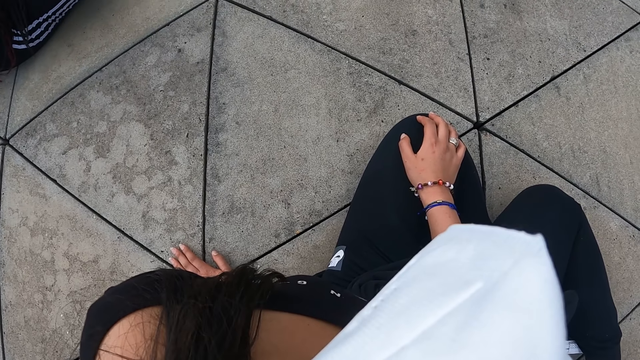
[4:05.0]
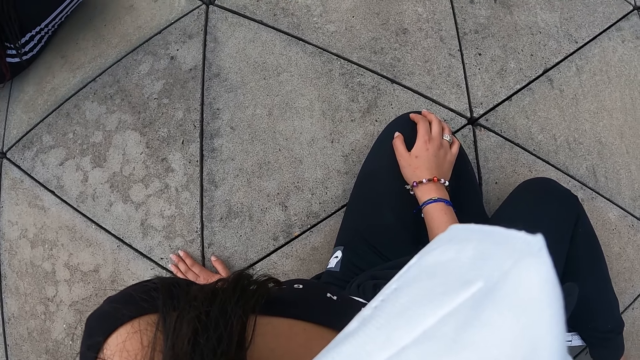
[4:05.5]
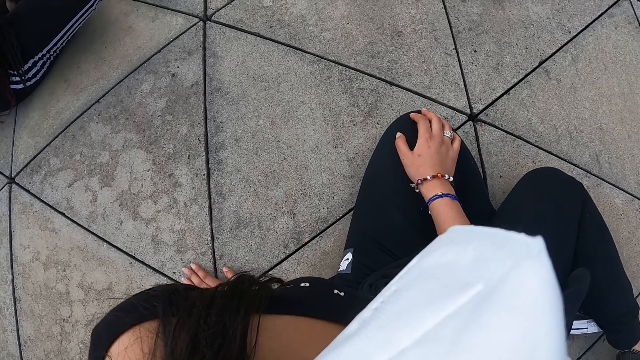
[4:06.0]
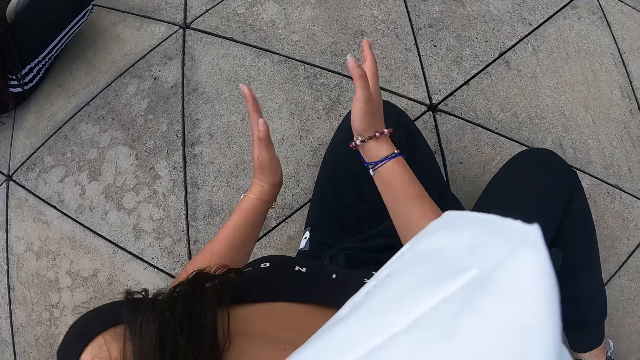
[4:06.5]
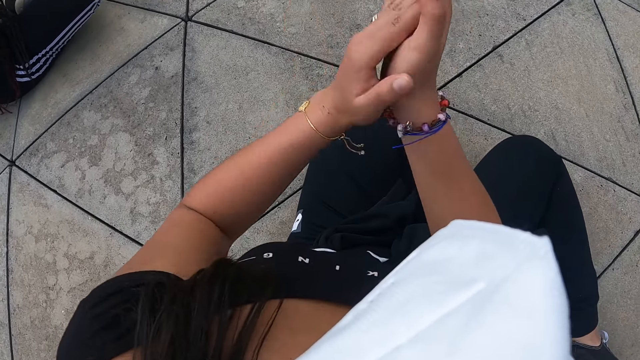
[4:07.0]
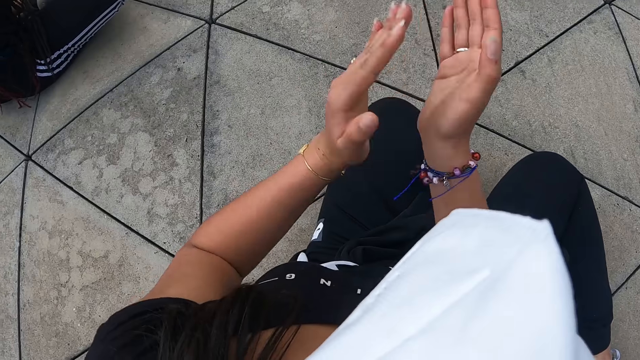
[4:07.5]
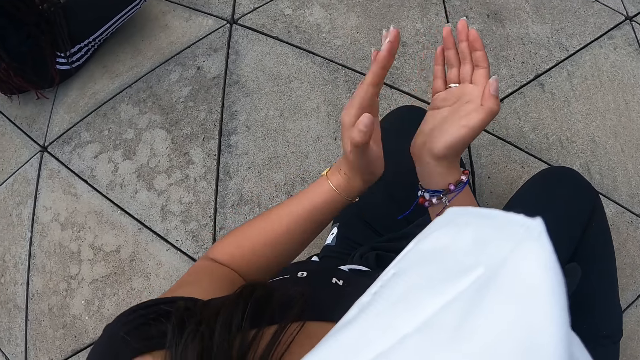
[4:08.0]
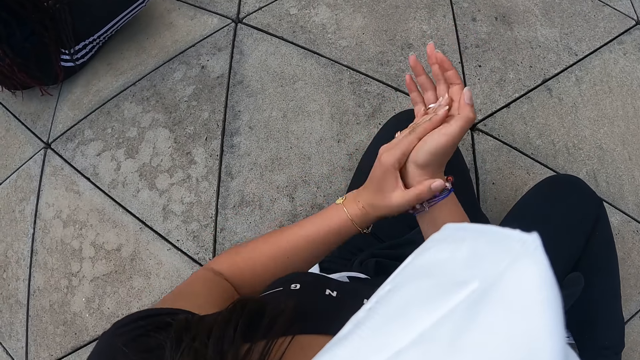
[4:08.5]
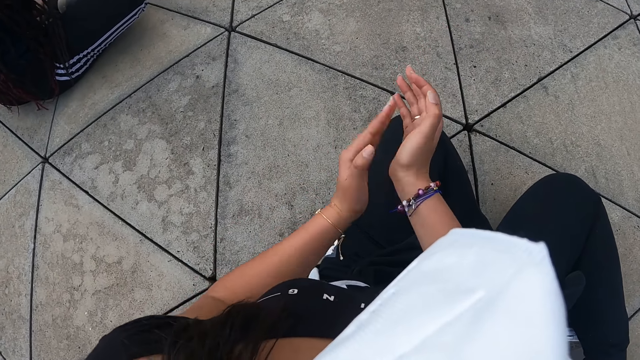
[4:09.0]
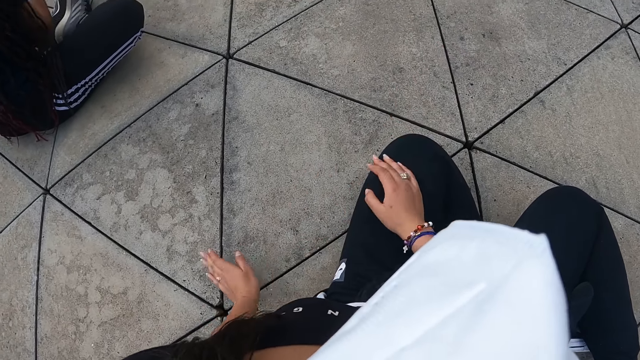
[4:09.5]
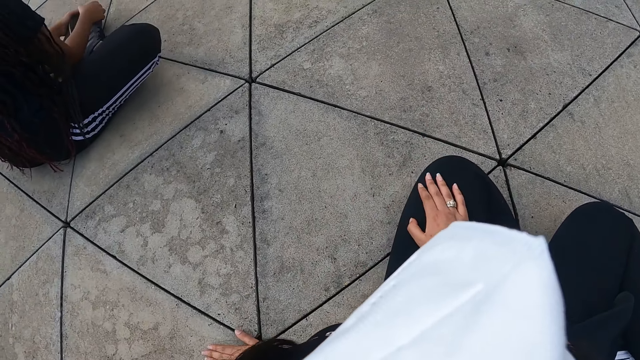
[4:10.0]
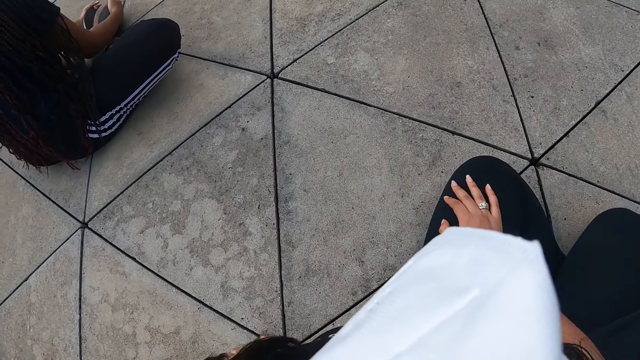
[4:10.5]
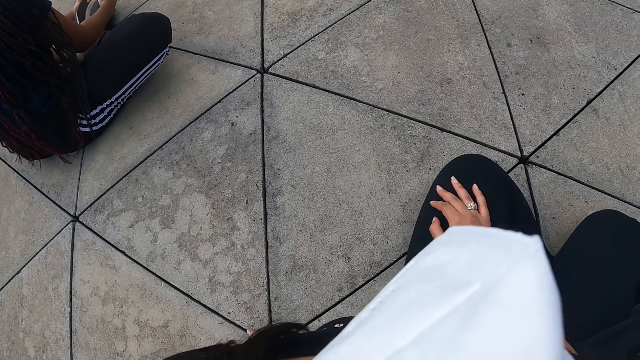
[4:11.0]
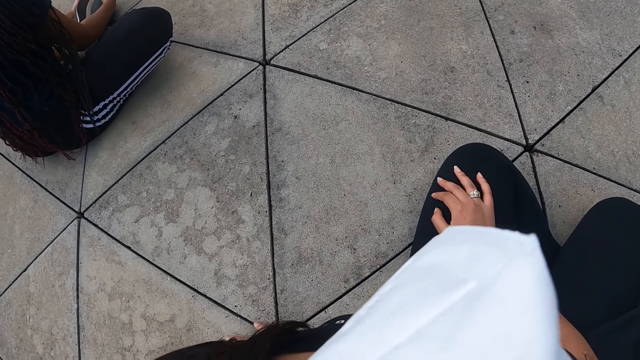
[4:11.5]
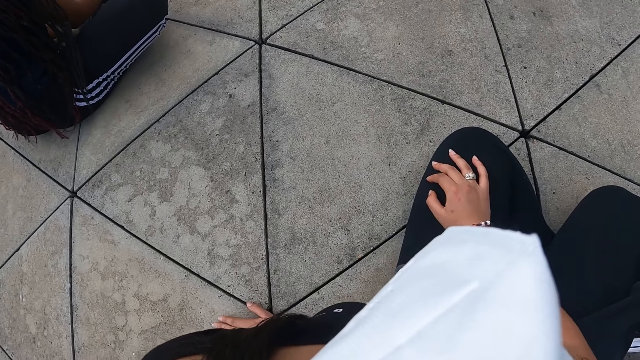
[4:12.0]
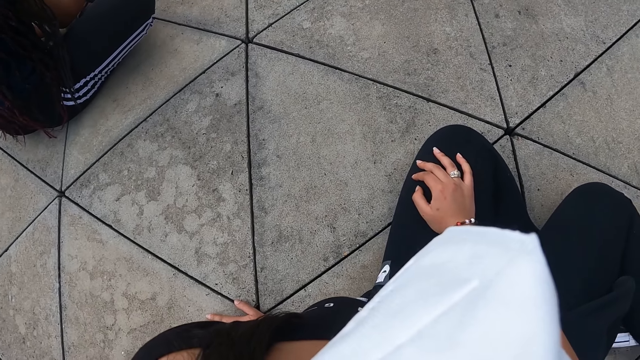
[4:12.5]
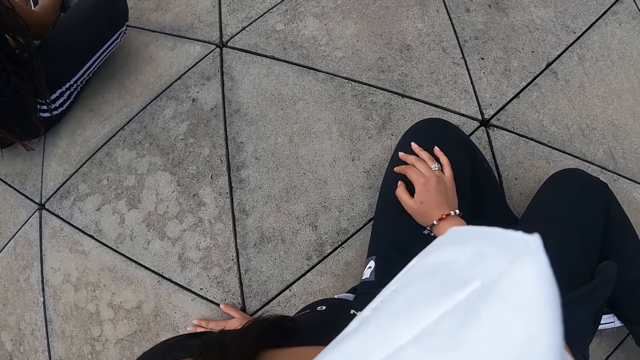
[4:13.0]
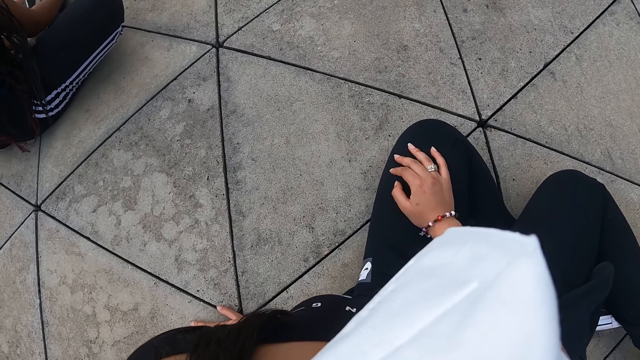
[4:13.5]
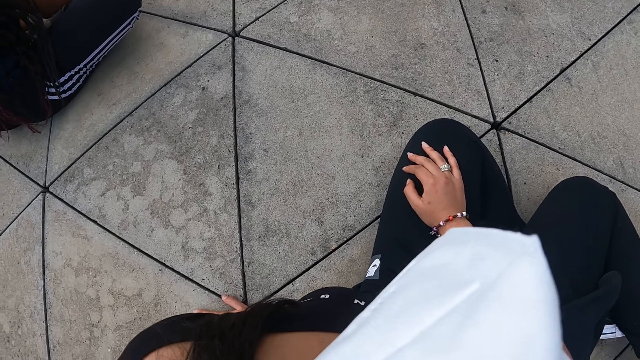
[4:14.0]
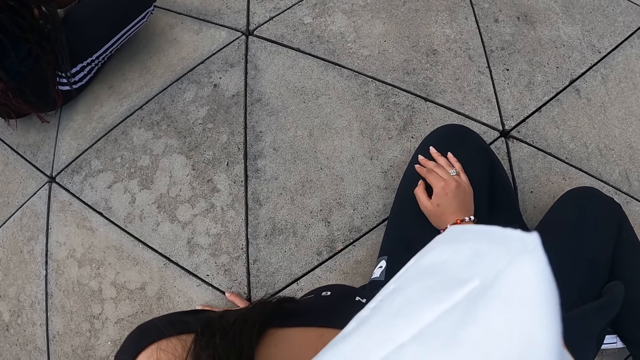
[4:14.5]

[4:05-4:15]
The camera wearer claps both hands. She leans on the ground with her left hand and drops her right hand on her left leg. She touches the ground.

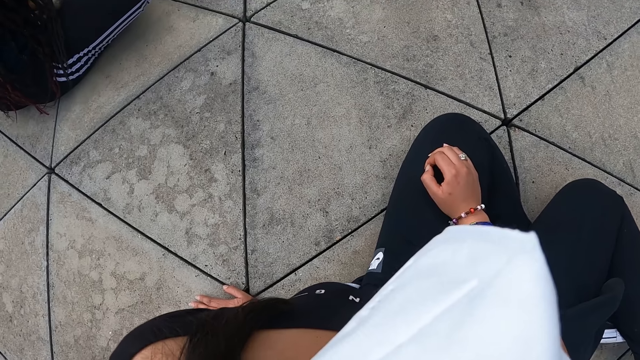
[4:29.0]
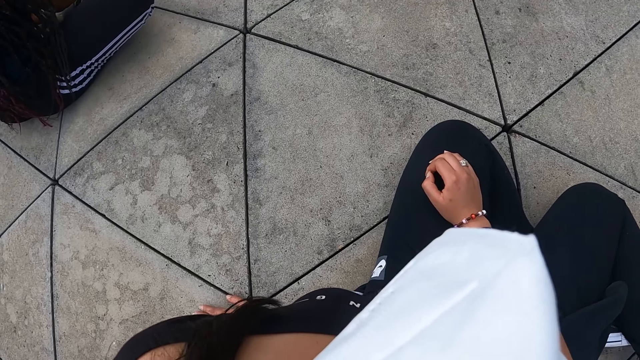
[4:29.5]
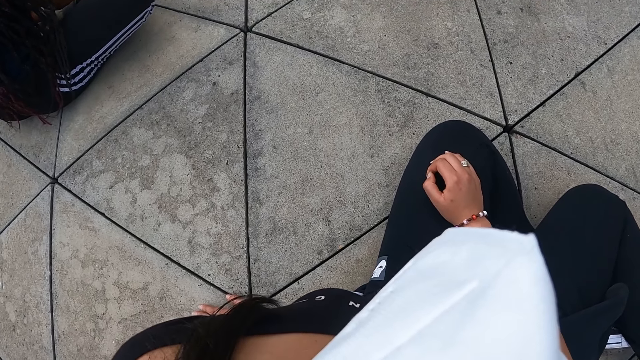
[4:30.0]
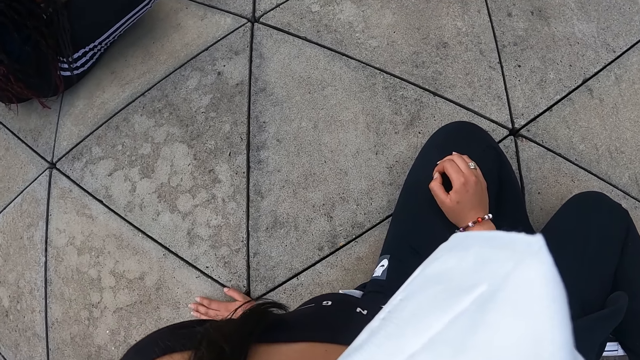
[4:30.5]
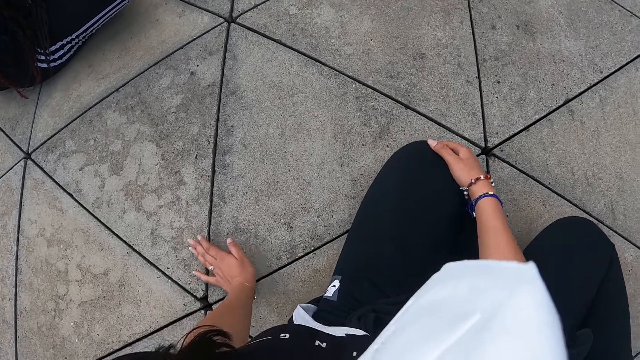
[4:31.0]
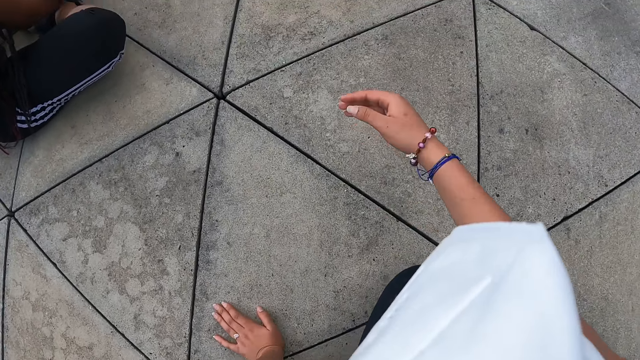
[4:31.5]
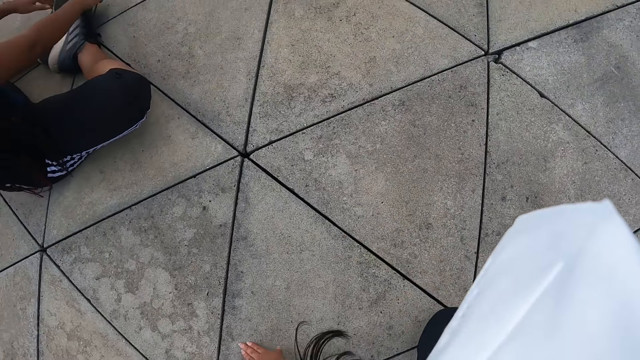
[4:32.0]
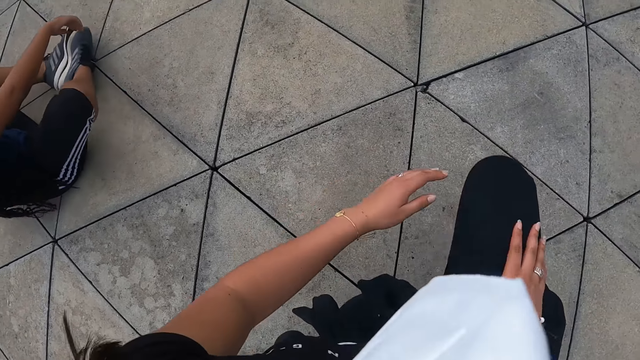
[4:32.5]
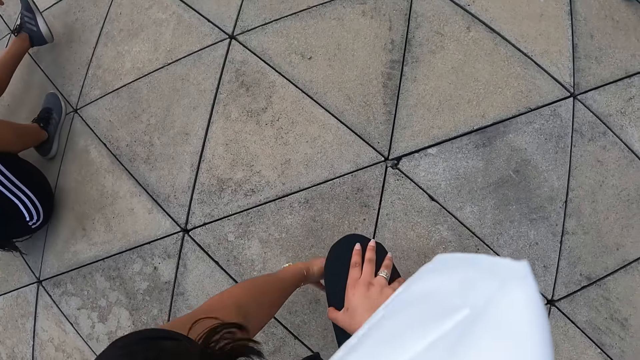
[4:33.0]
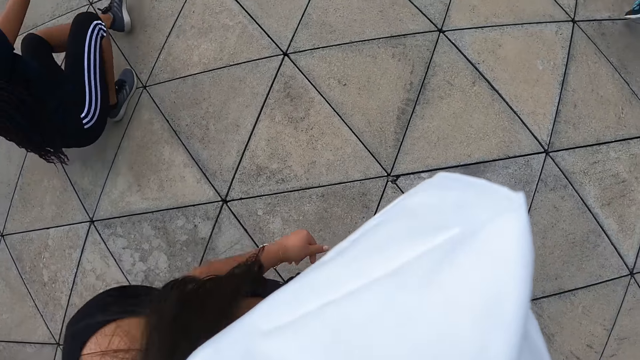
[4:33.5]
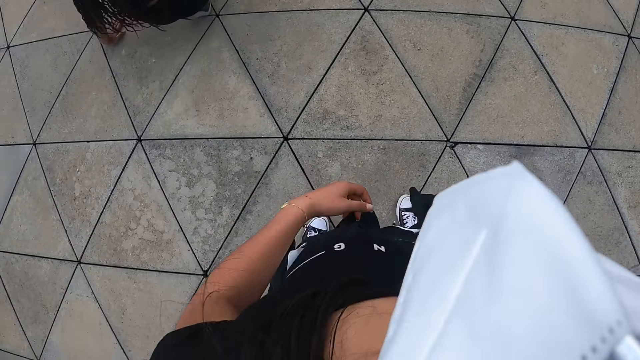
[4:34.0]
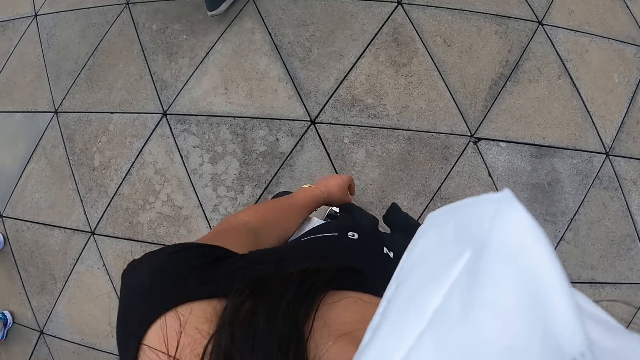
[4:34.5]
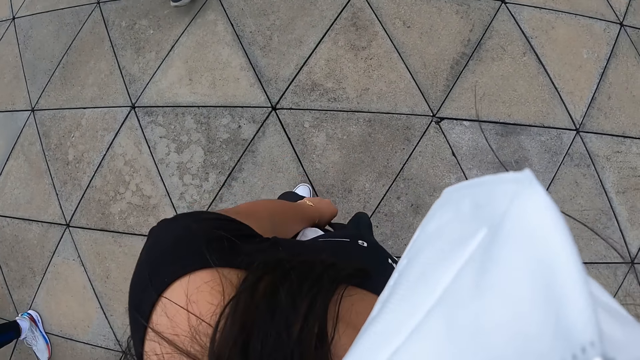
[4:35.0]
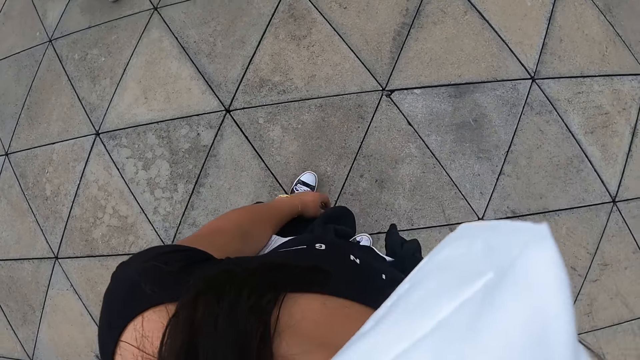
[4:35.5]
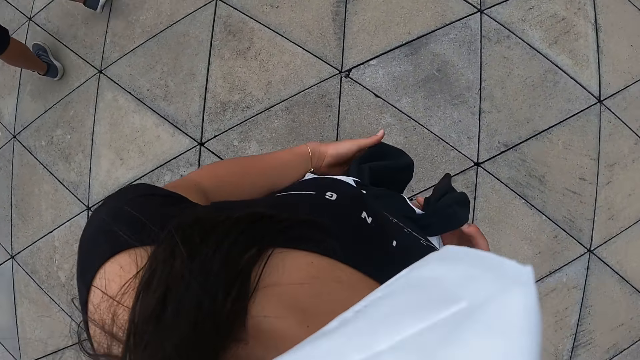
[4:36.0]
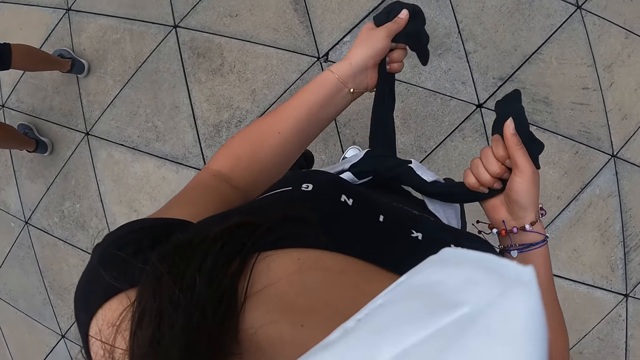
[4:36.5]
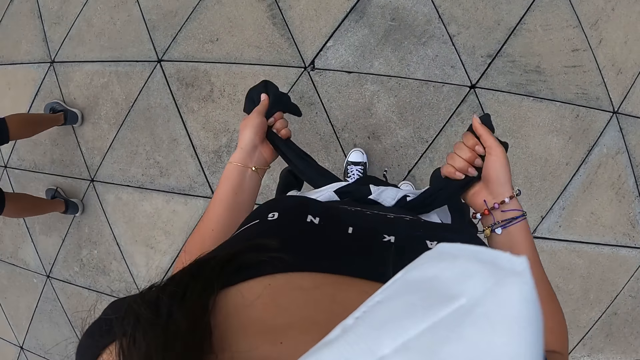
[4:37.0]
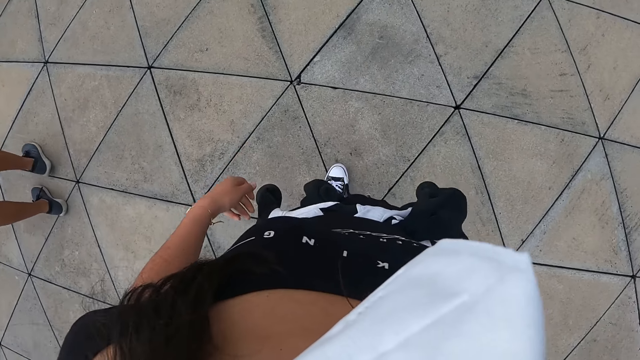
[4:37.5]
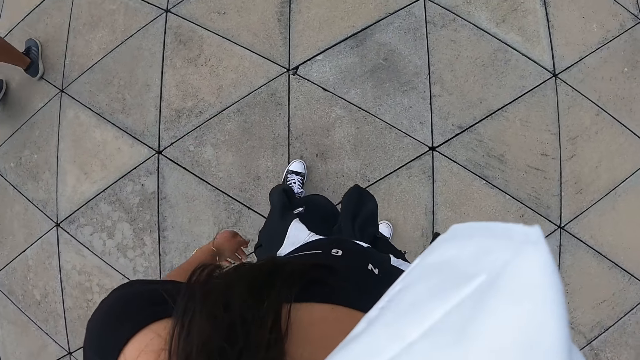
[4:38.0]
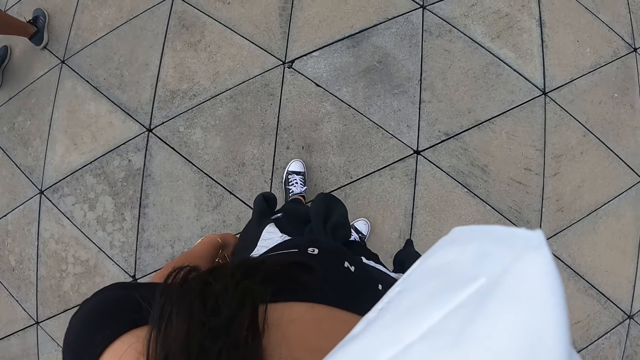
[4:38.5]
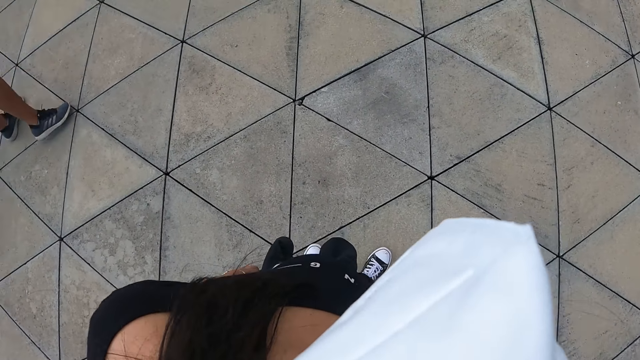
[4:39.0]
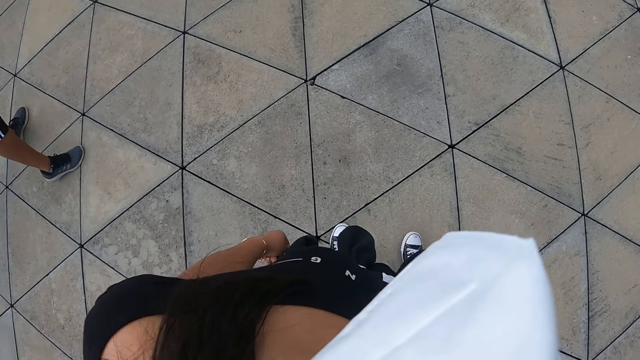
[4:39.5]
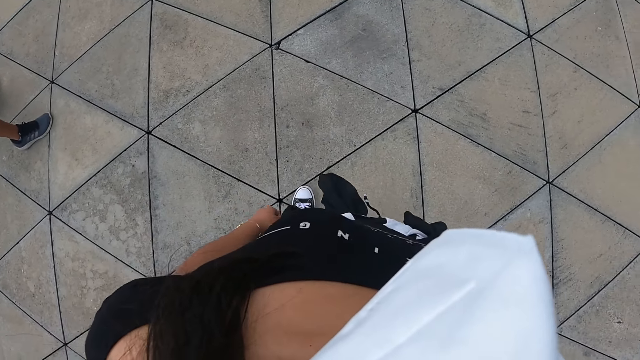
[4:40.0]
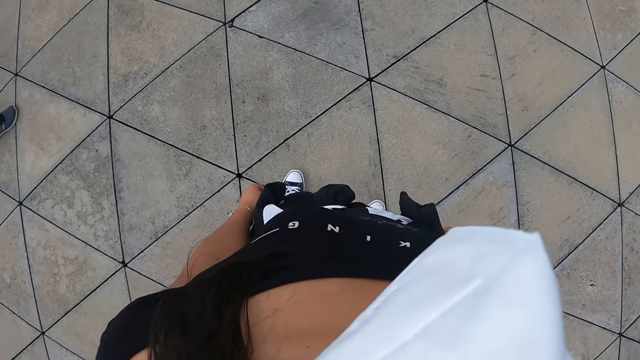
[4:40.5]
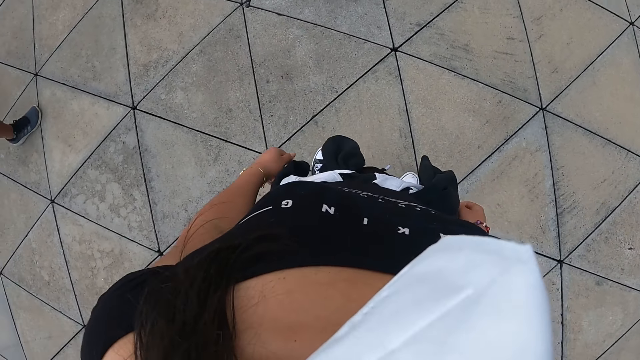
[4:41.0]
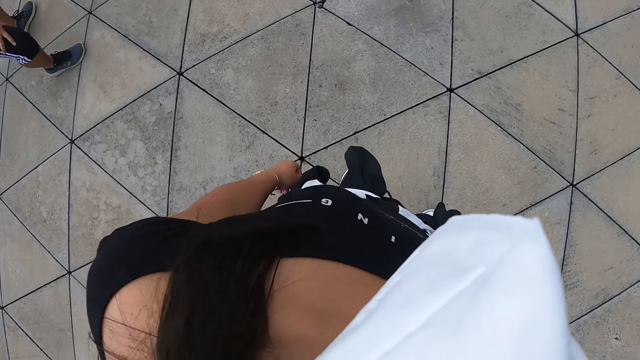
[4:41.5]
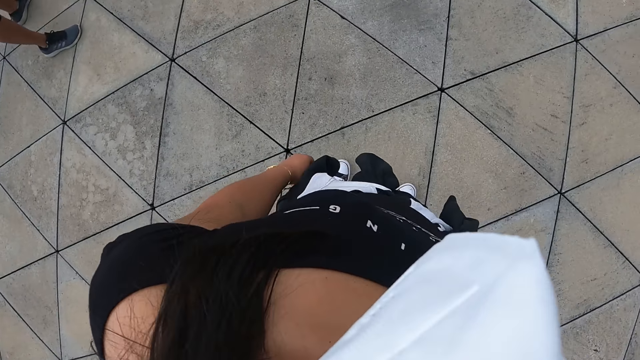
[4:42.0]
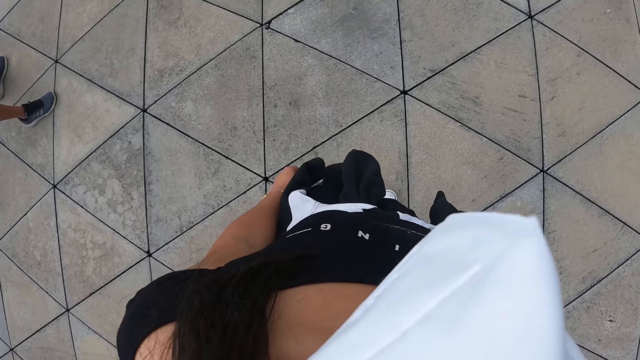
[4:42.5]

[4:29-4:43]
The camera wearer stands up. She tightens her sweatshirt around her waist with both hands. She holds the sweater. She steps back.
